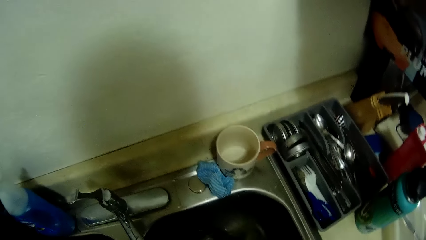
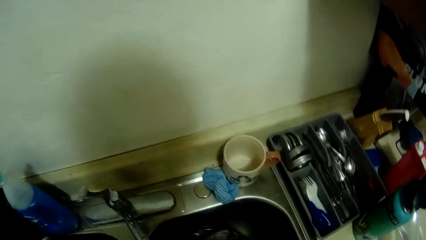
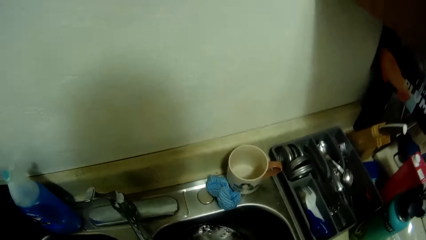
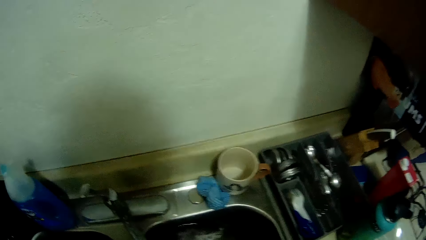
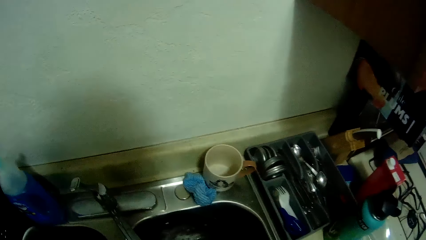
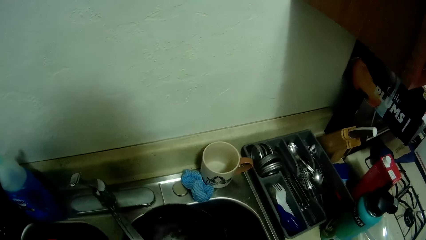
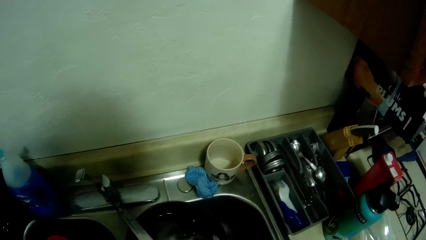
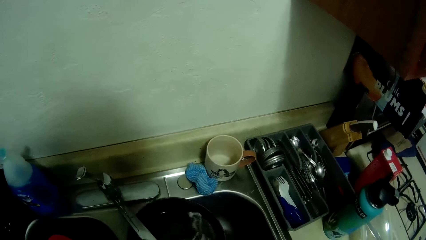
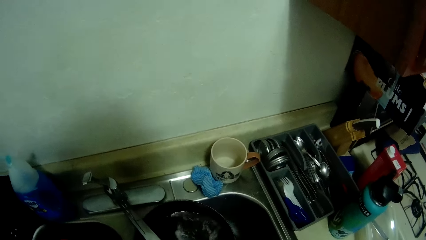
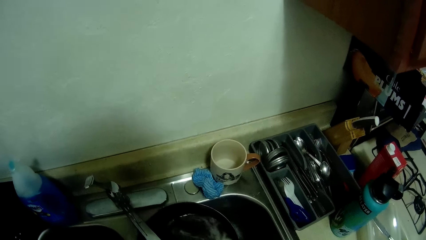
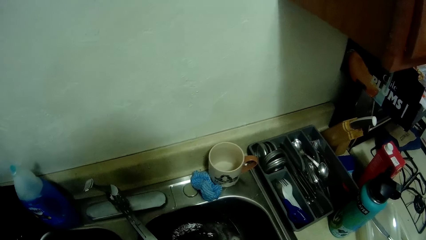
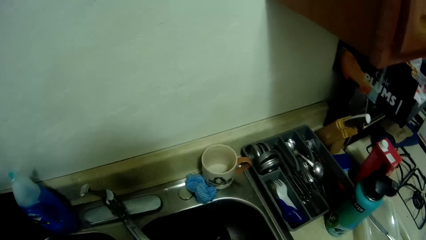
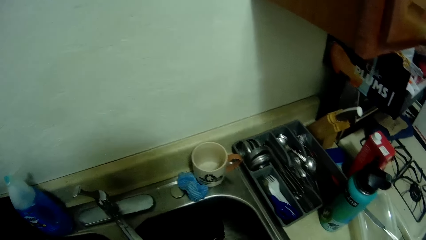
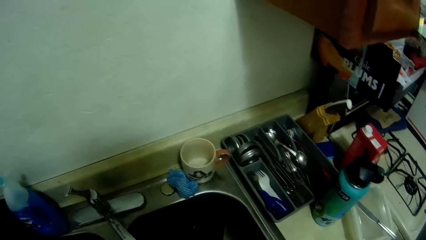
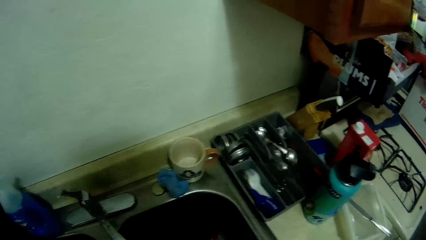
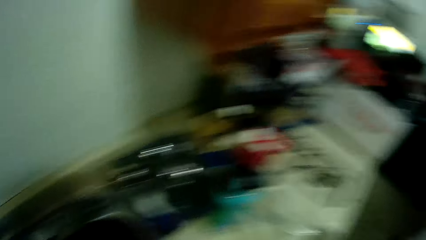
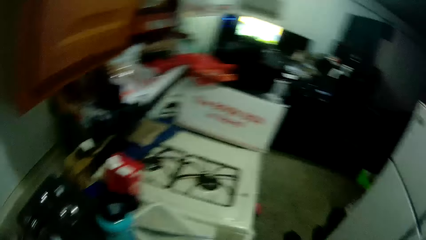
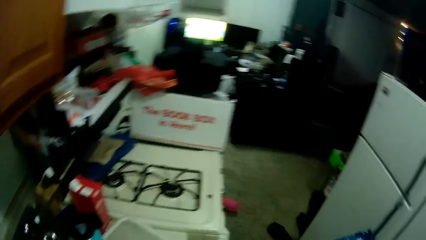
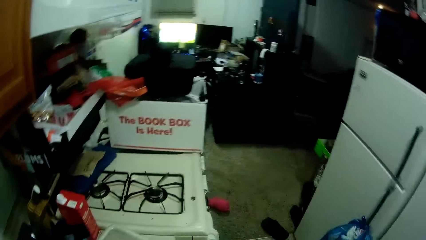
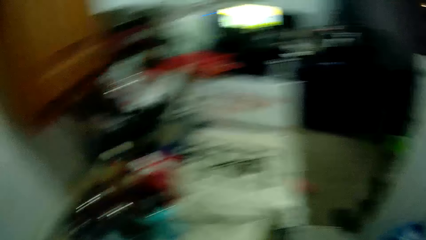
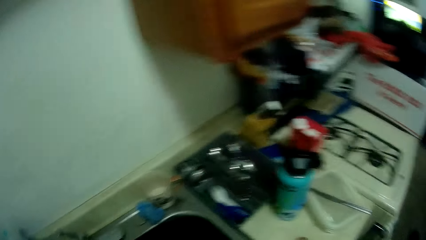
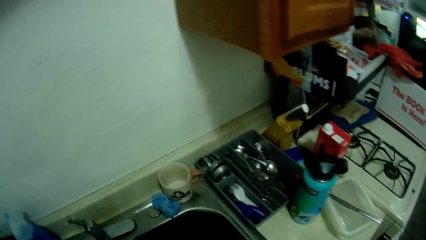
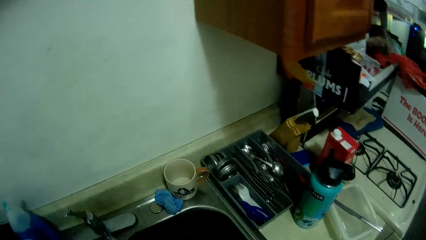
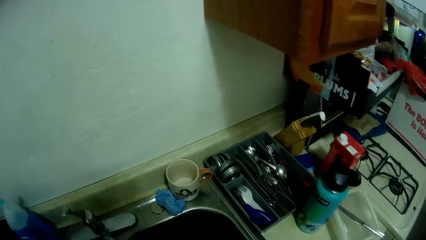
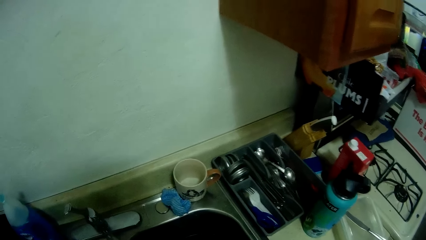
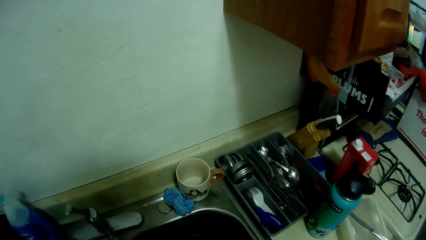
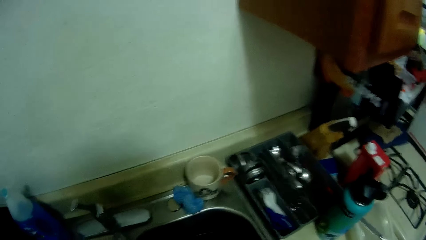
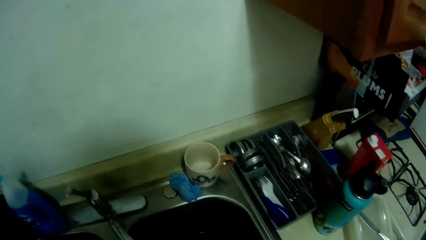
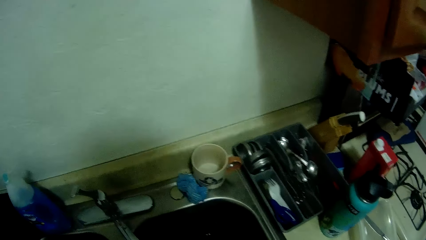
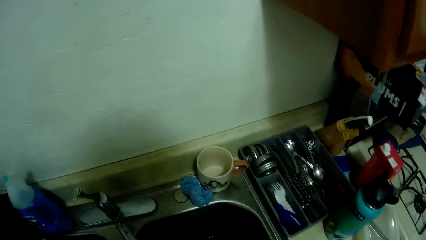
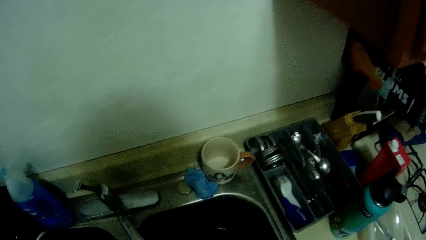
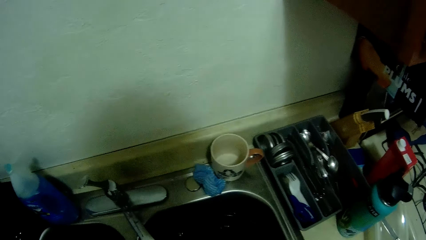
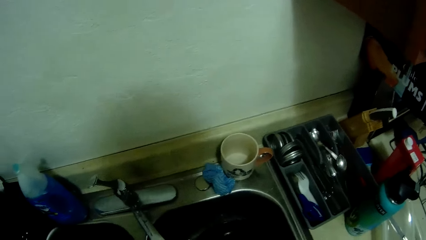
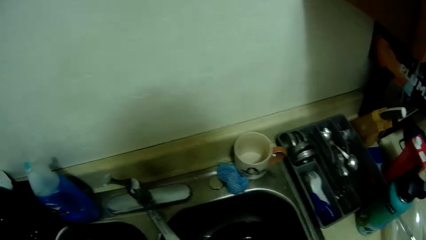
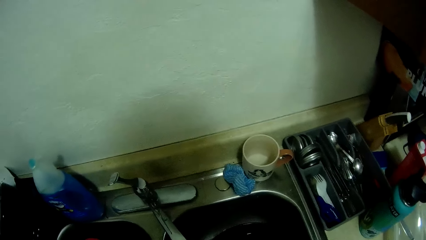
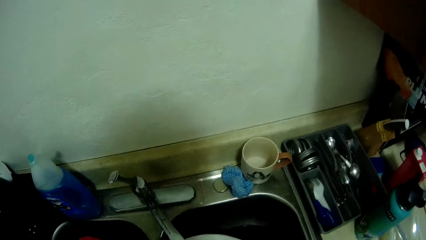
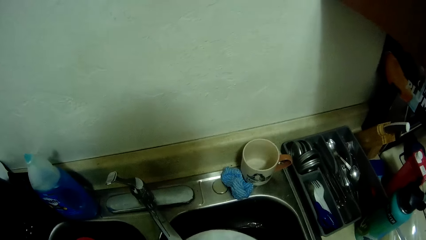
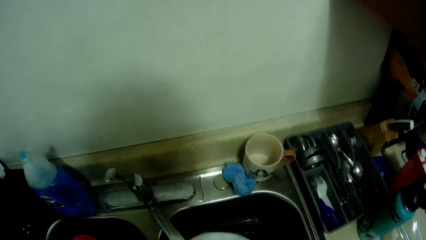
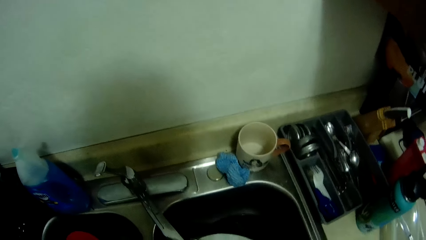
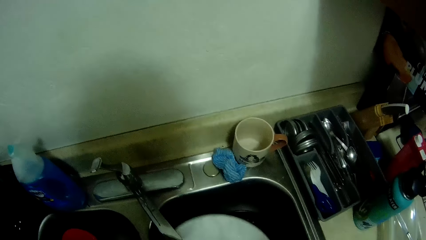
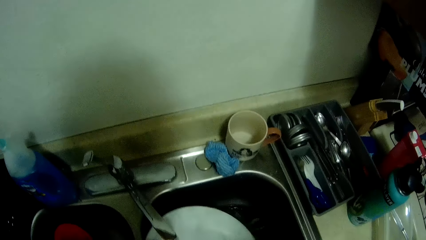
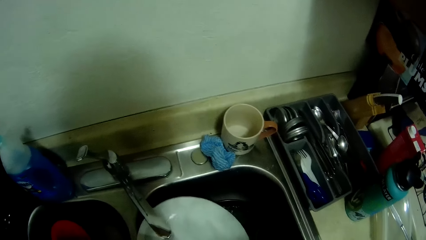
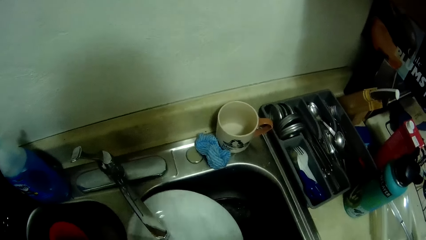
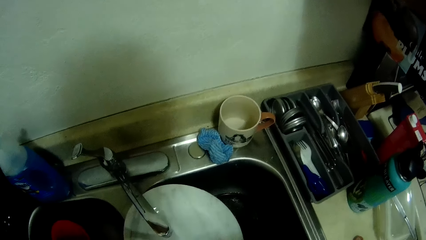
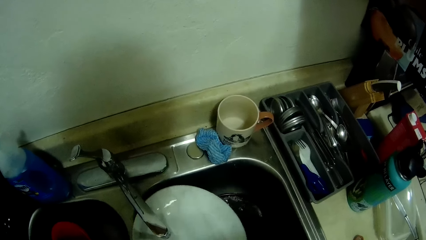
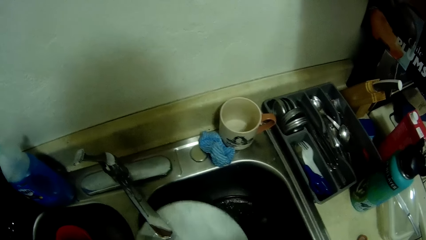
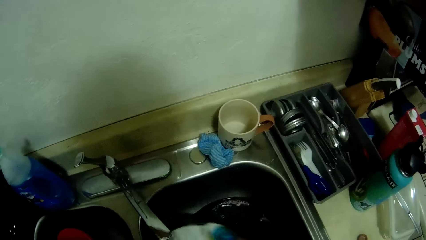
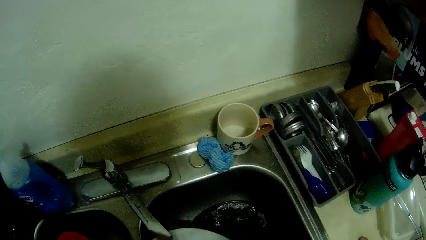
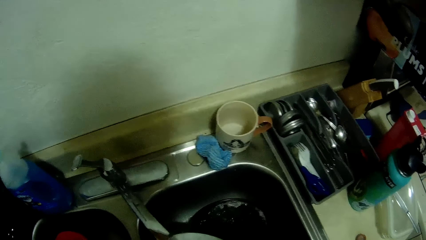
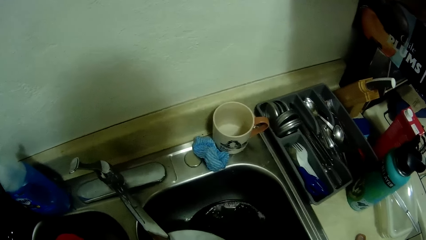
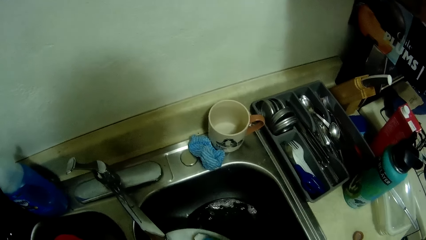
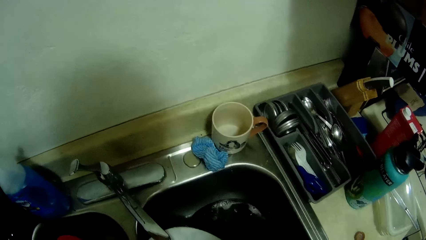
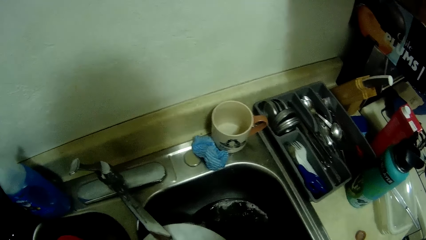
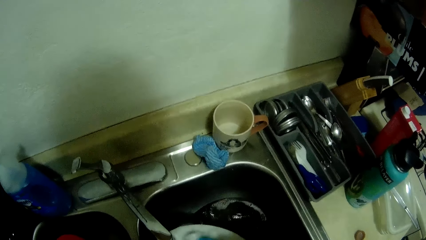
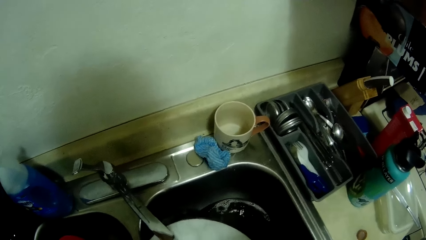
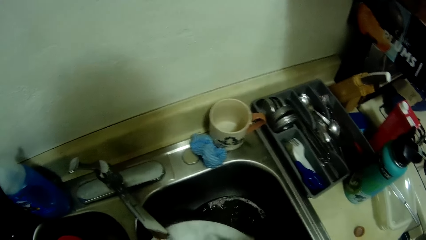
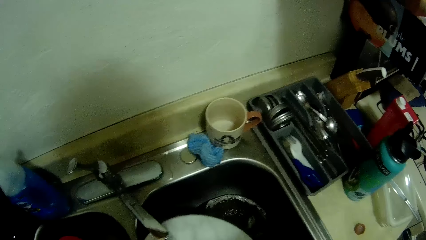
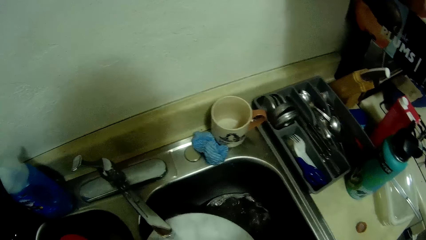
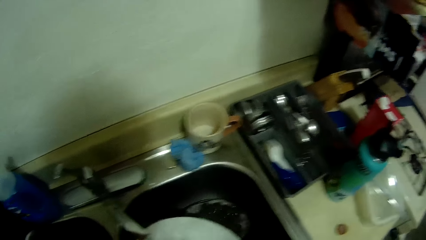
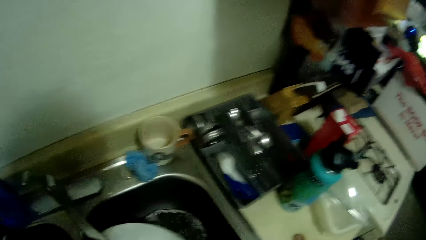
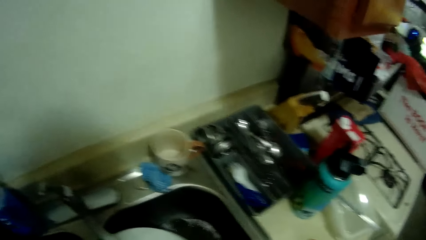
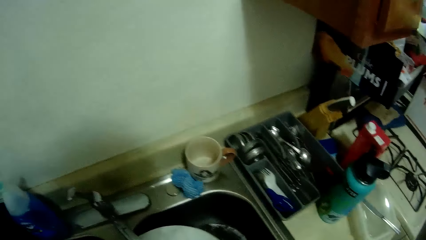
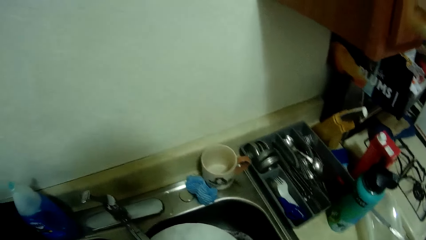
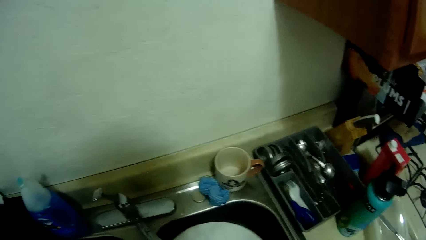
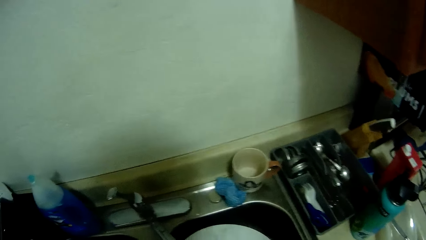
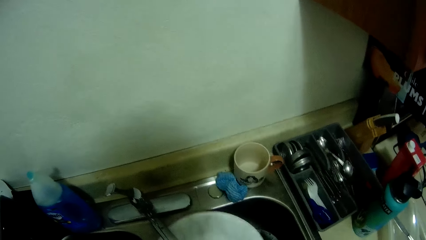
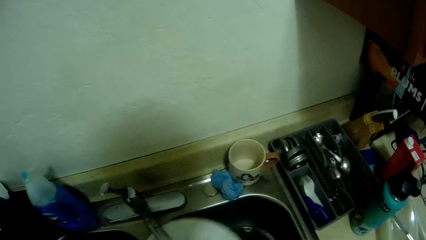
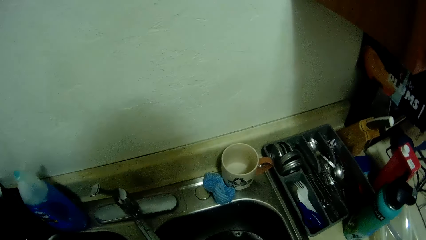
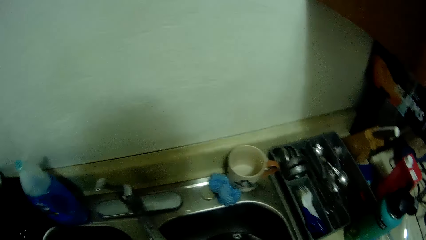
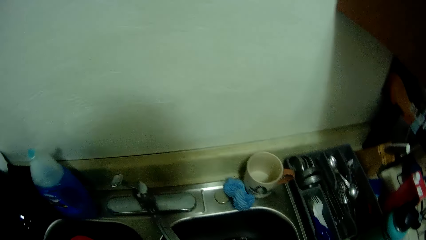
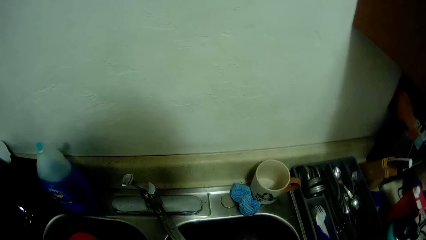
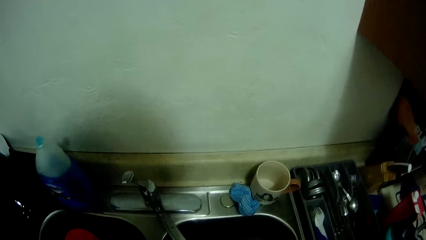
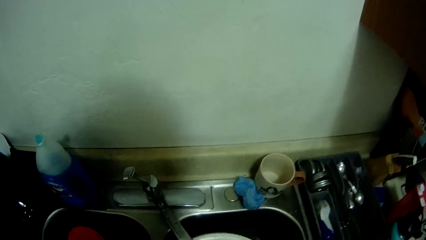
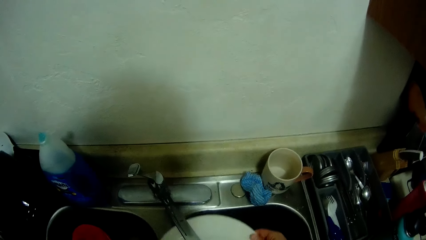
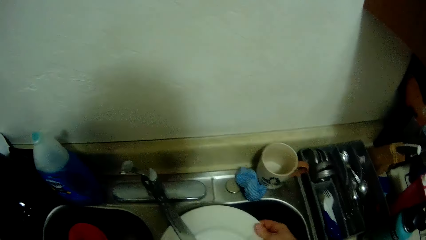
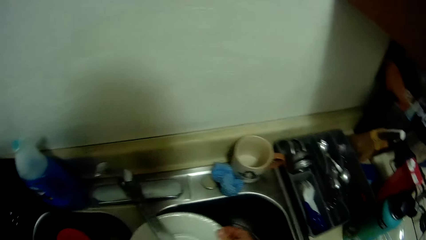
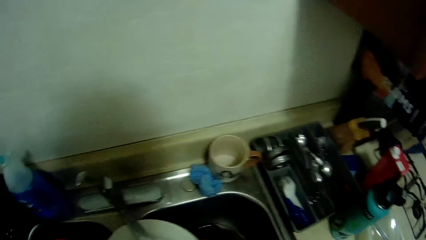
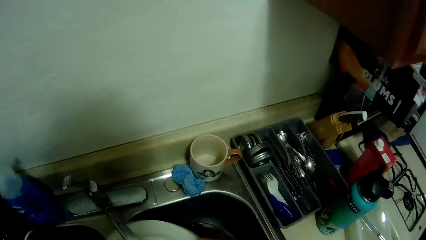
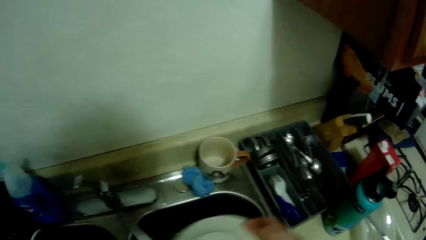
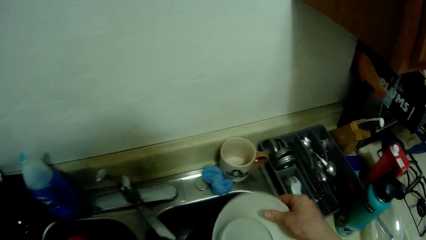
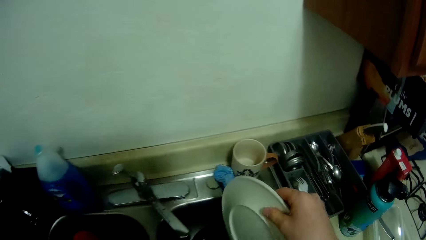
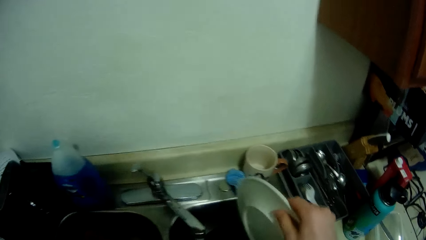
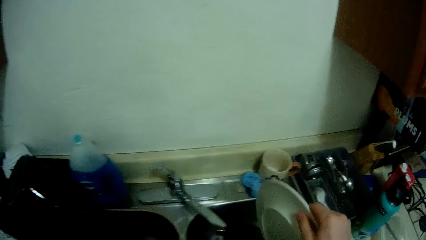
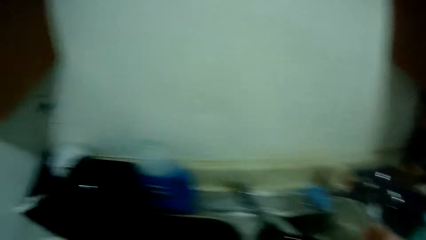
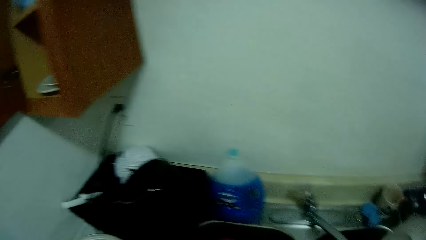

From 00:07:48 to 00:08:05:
The camera wearer picks up another plate from the sink. They wash the other plate with the sponge.
